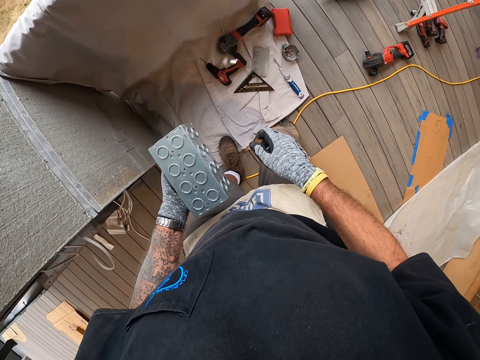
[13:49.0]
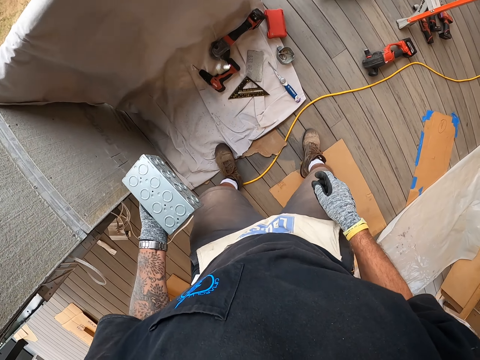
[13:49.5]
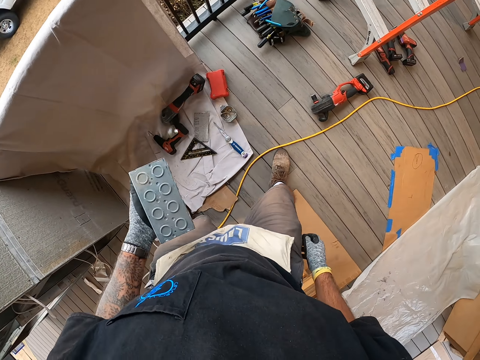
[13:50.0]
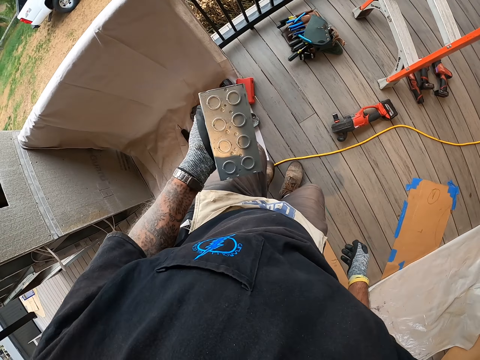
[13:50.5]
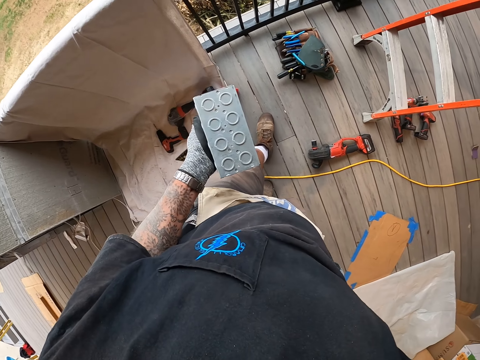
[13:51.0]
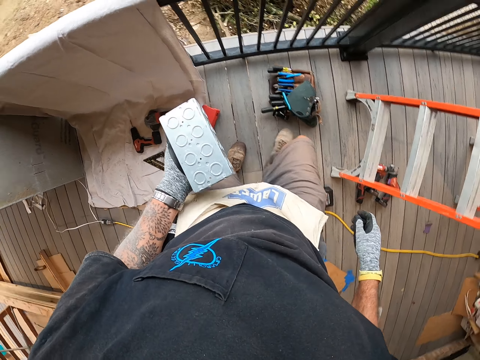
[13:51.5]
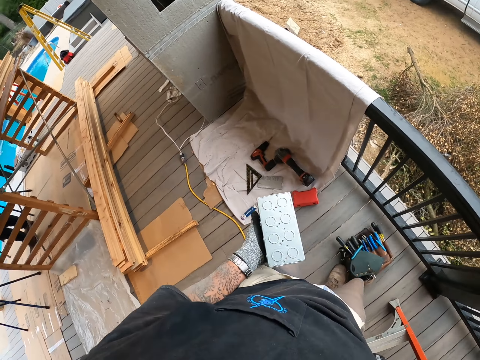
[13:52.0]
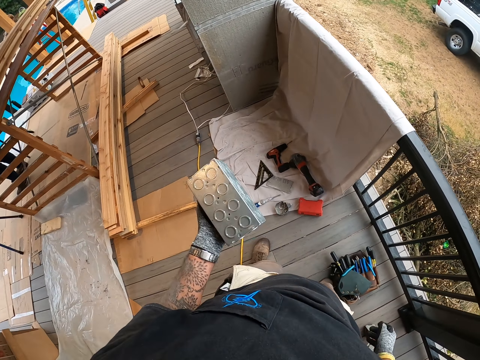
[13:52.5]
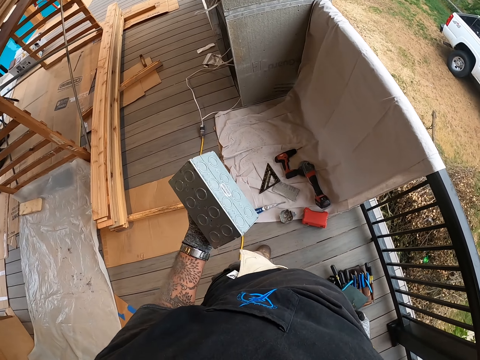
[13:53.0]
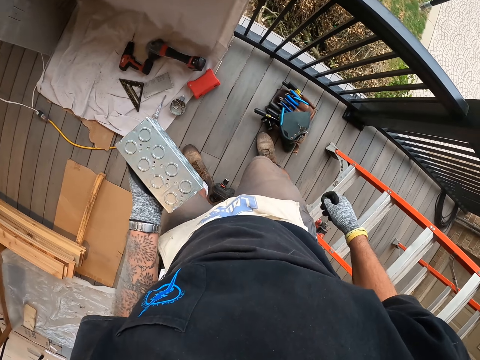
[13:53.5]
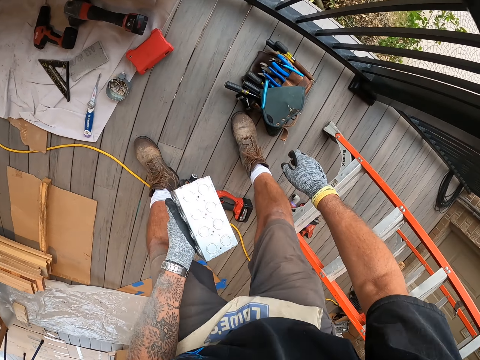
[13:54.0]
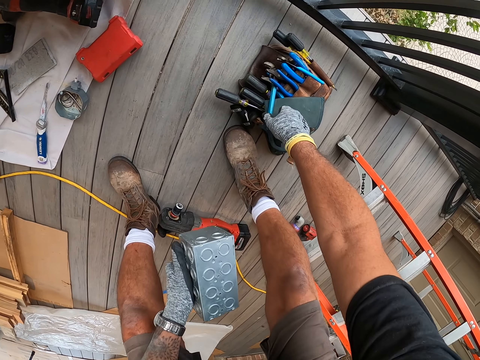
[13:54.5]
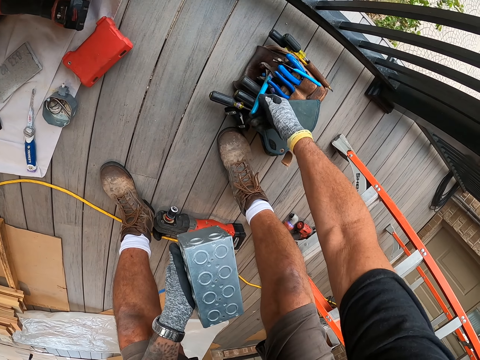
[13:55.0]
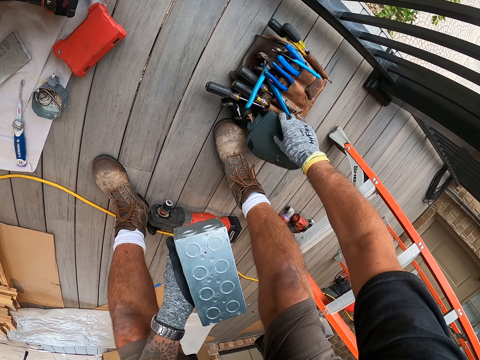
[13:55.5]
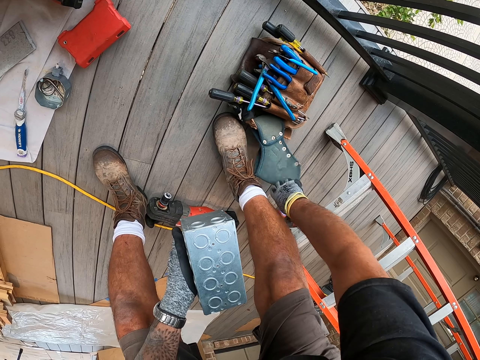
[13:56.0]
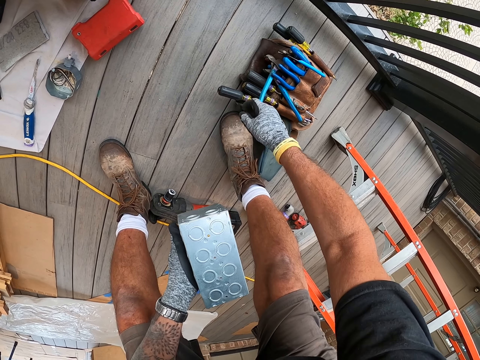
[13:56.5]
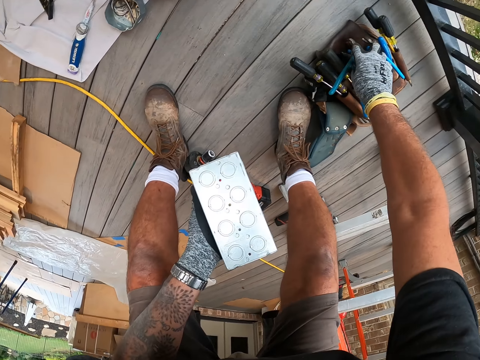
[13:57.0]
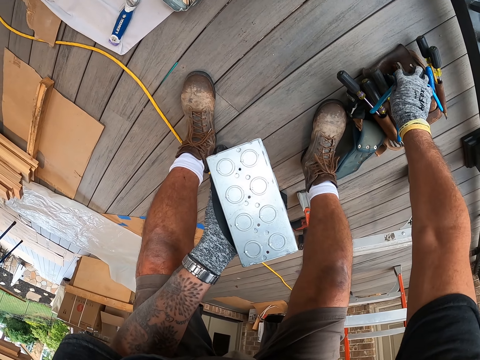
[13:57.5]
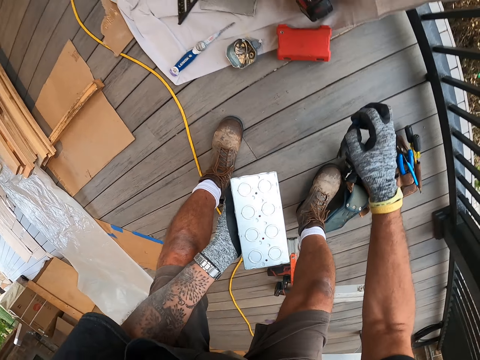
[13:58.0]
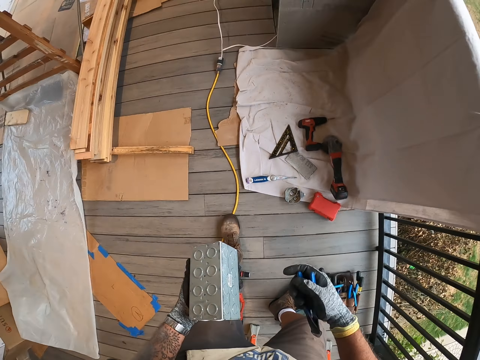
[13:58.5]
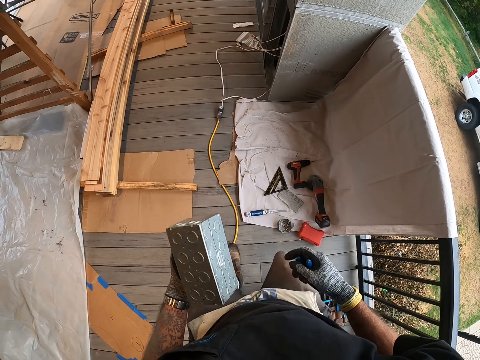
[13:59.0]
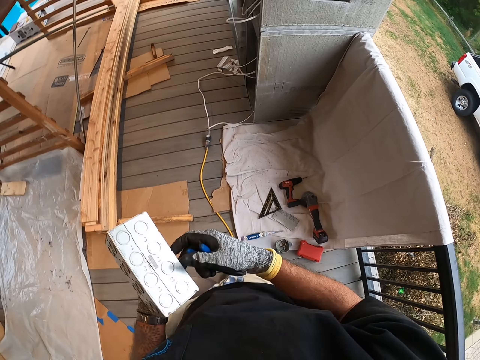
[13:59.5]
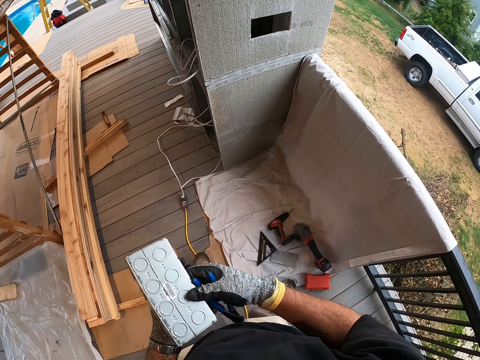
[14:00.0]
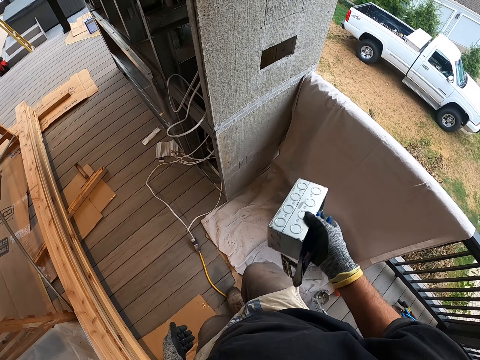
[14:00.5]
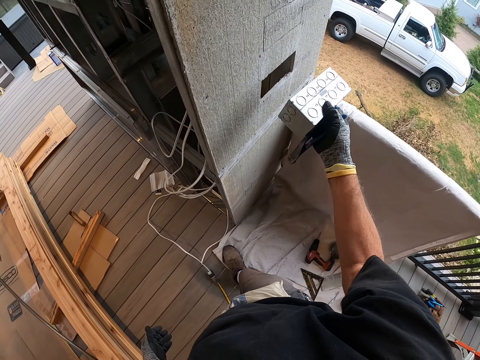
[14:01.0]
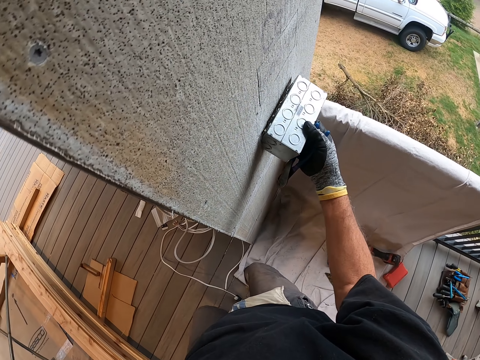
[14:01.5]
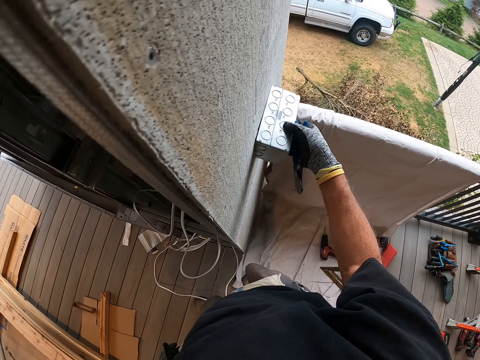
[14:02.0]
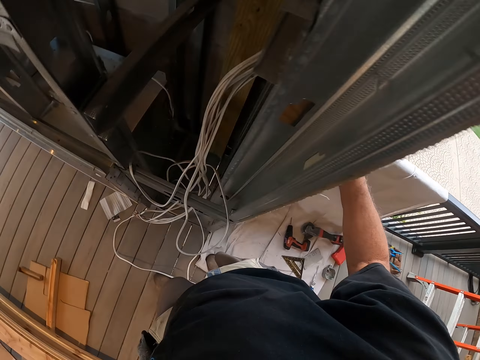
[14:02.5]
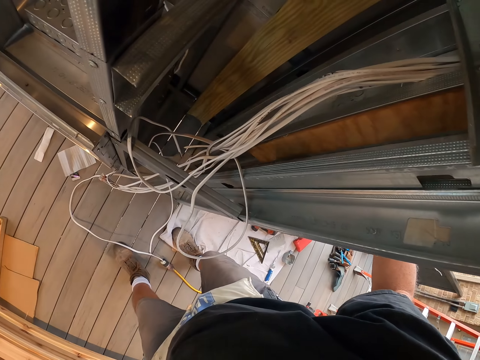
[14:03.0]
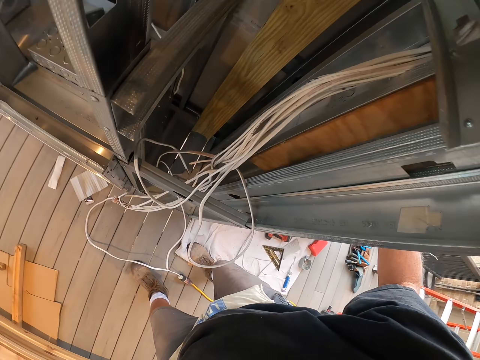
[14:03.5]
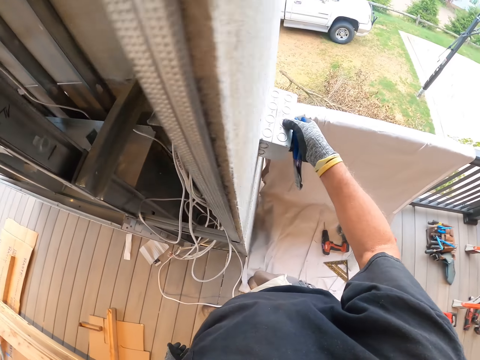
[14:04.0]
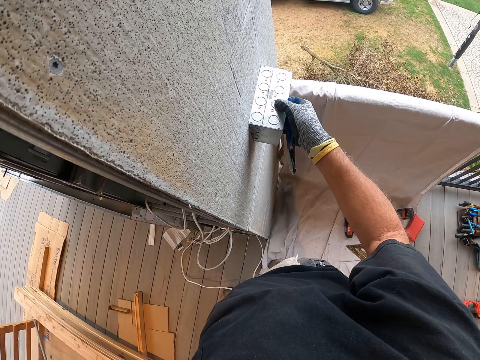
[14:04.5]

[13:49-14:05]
The camera wearer moves at the porch. They pick up the pliers from the tool kit. They hold the wire cutter, open the case and pick up the wire cutter. They move at the porch. They transfer the switch box to the right hand. They fix the switch box in the wall.

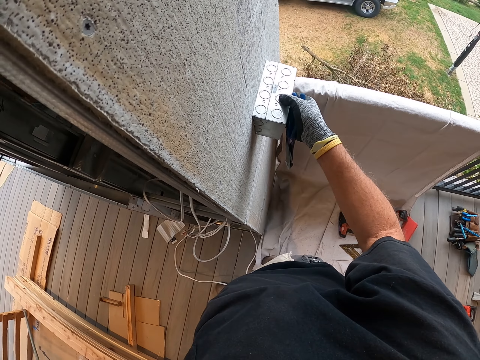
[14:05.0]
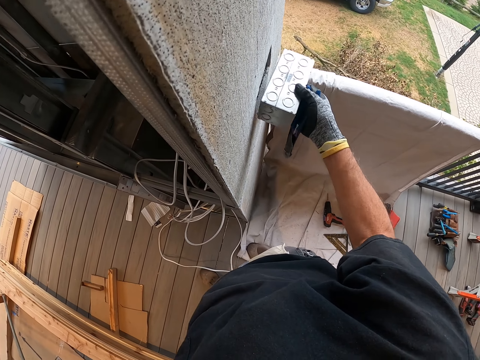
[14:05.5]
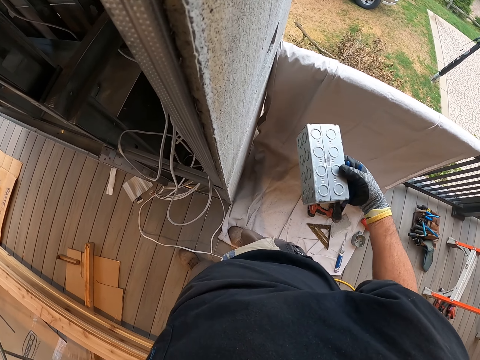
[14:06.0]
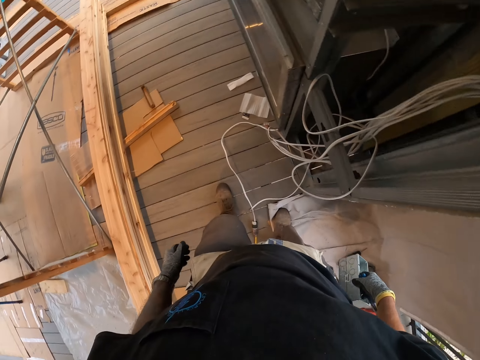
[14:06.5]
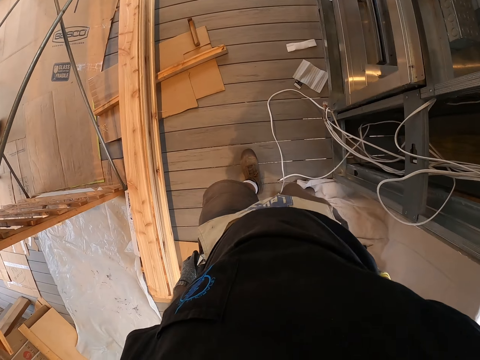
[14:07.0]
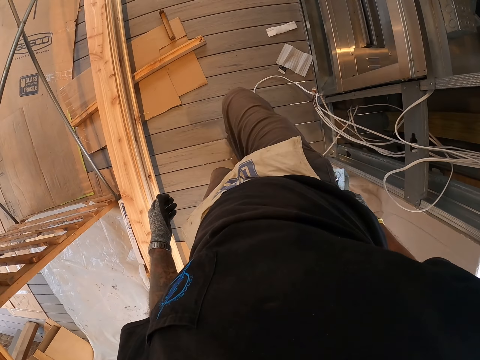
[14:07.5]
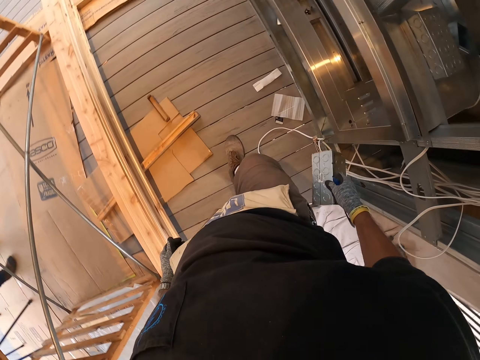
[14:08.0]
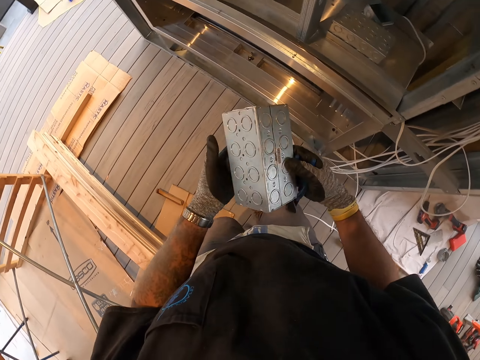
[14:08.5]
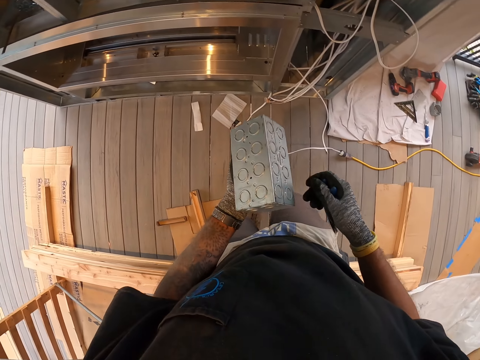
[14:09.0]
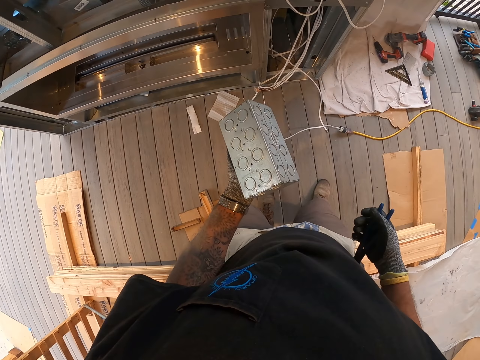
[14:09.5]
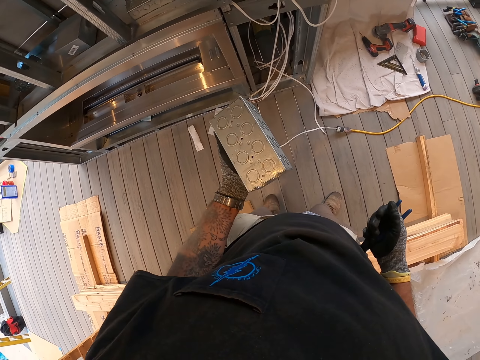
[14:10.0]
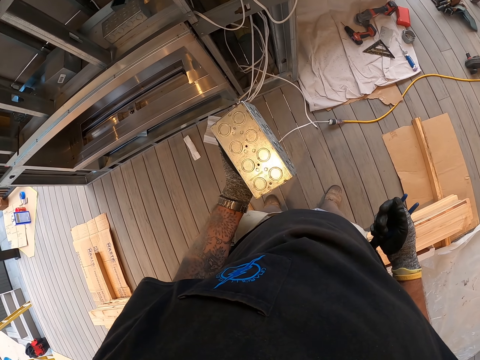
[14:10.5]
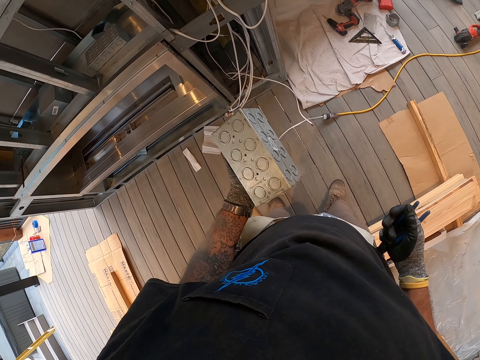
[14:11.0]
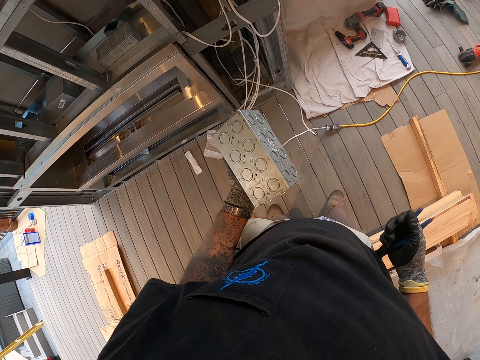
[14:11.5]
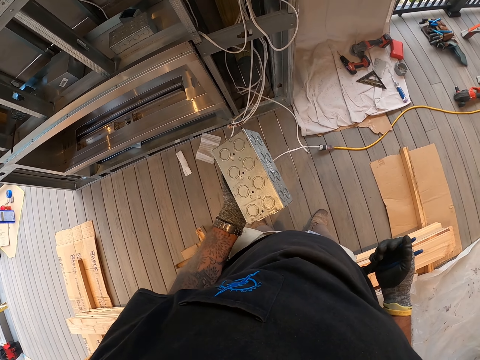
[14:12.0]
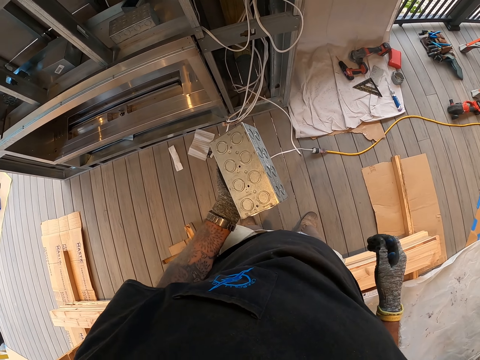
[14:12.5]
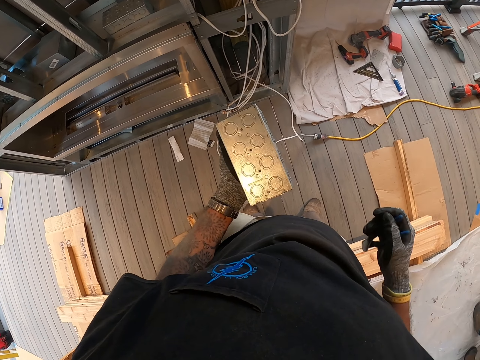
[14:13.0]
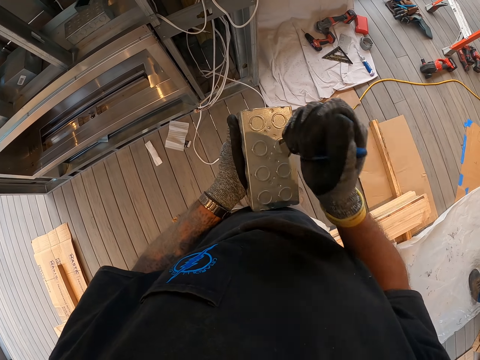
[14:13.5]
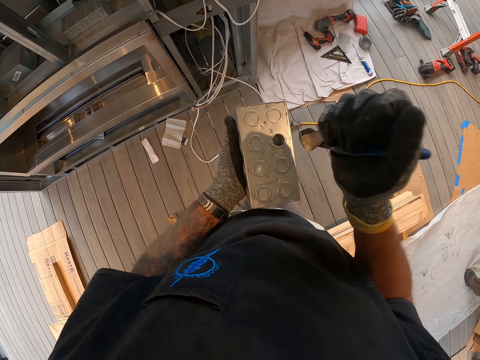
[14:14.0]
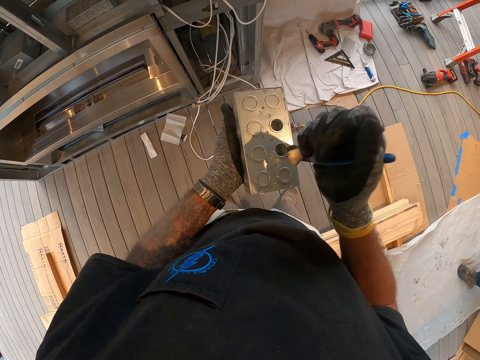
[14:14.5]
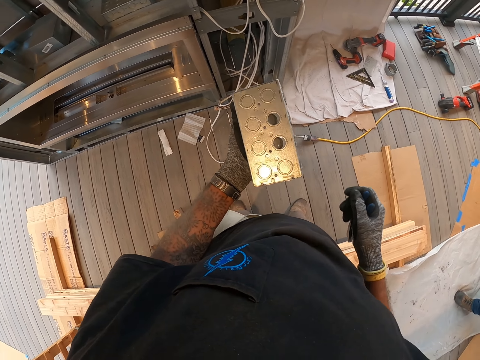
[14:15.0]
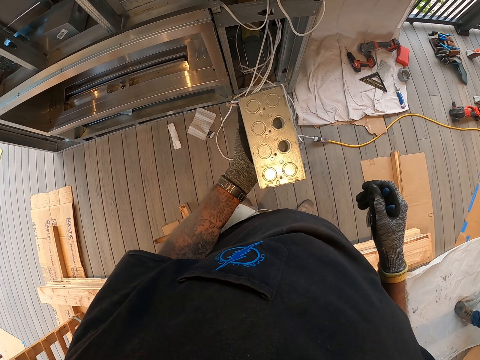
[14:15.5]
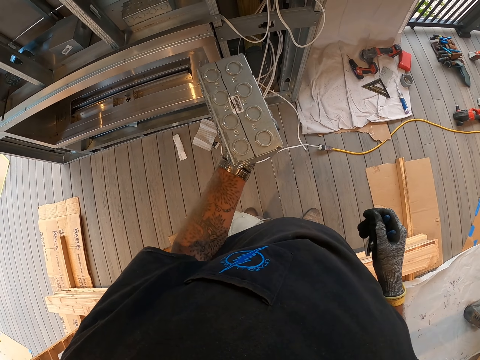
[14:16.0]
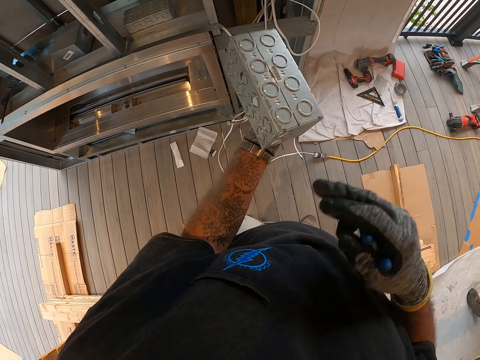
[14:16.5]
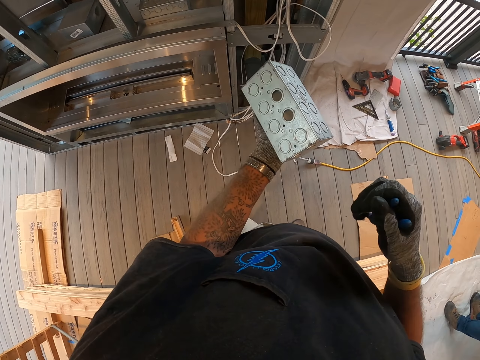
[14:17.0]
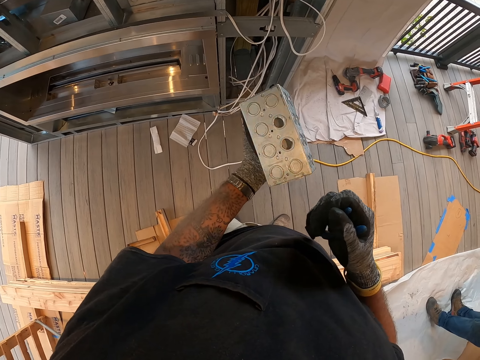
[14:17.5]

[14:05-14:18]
The camera wearer removes the switch box from the wall. They move at the porch. They transfer the switch box to the left hand. They look at the switch box. They make holes on the switch box with the pliers.
